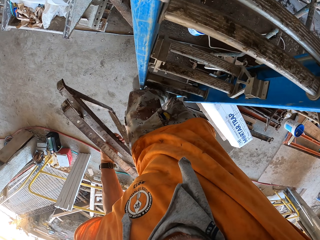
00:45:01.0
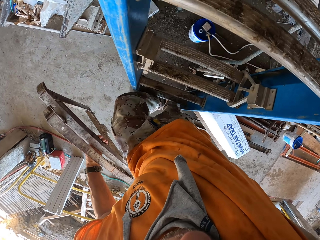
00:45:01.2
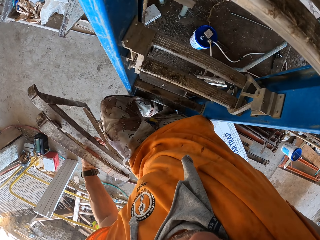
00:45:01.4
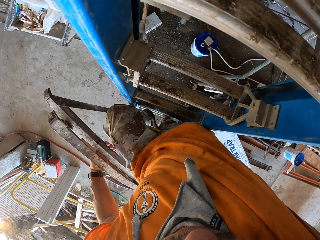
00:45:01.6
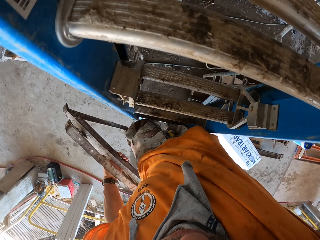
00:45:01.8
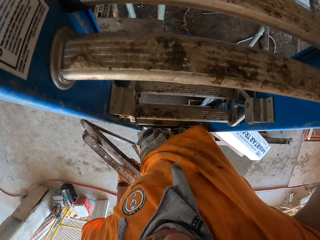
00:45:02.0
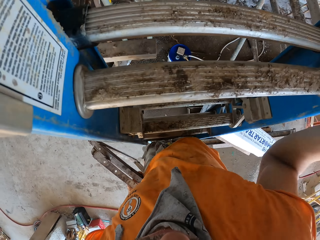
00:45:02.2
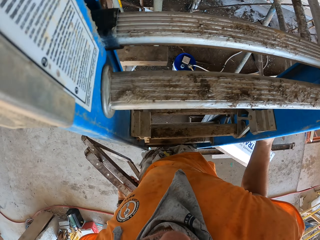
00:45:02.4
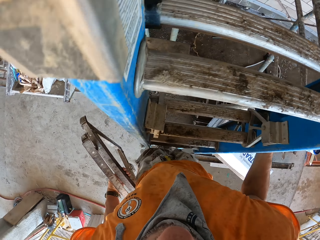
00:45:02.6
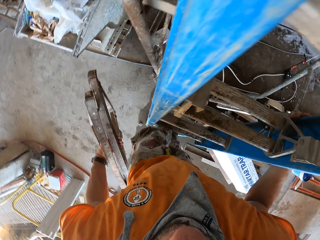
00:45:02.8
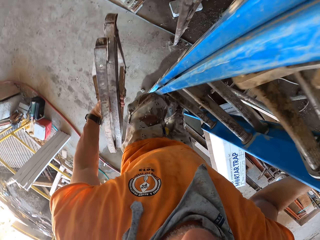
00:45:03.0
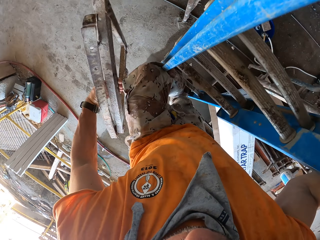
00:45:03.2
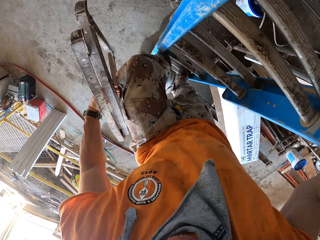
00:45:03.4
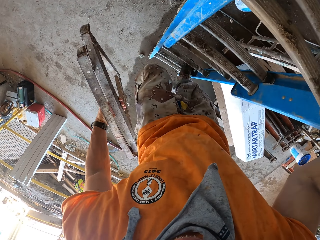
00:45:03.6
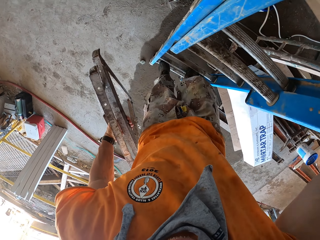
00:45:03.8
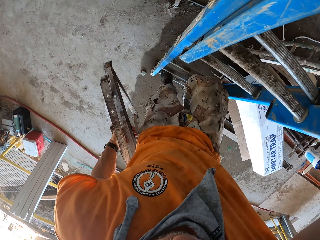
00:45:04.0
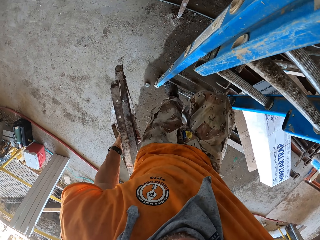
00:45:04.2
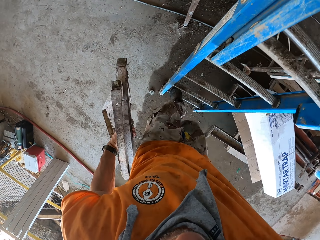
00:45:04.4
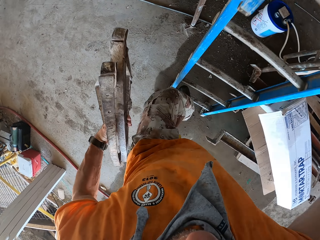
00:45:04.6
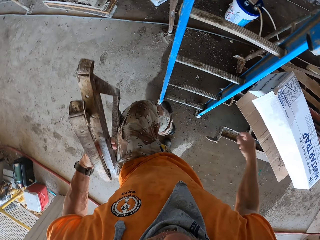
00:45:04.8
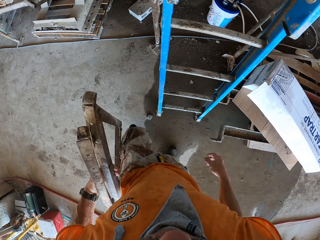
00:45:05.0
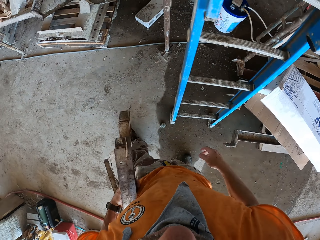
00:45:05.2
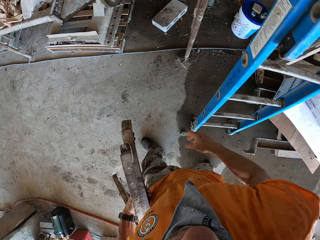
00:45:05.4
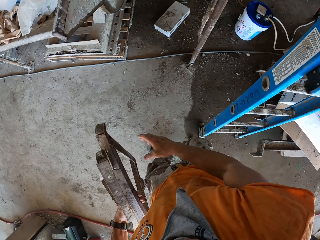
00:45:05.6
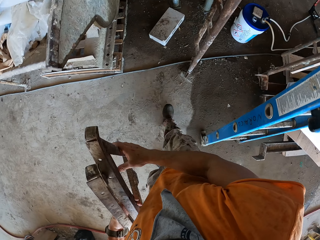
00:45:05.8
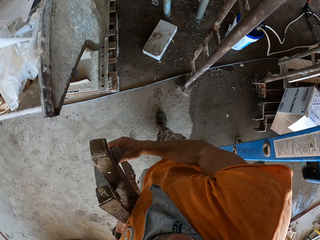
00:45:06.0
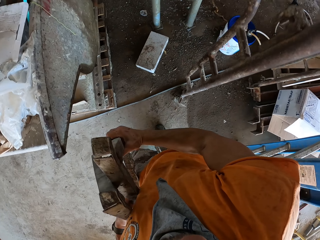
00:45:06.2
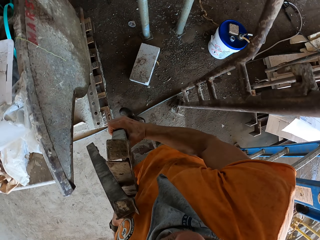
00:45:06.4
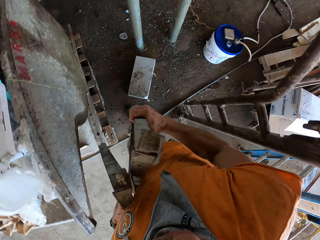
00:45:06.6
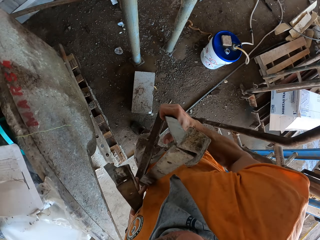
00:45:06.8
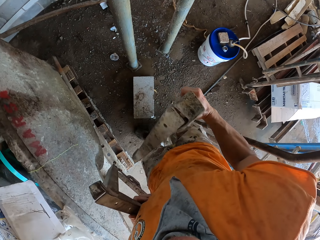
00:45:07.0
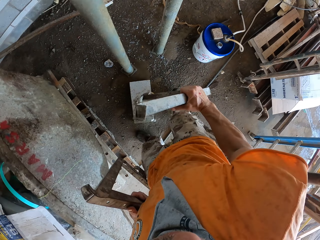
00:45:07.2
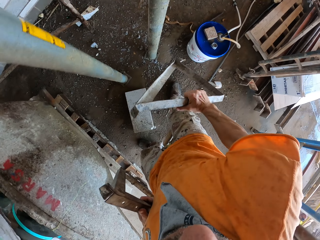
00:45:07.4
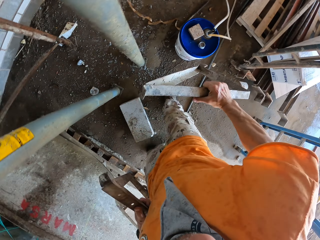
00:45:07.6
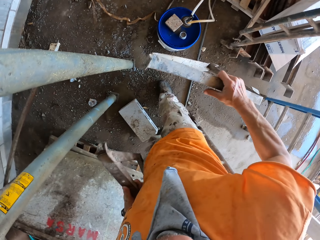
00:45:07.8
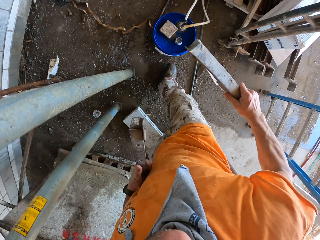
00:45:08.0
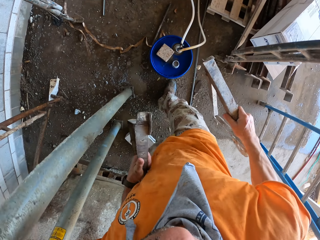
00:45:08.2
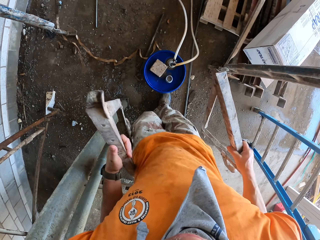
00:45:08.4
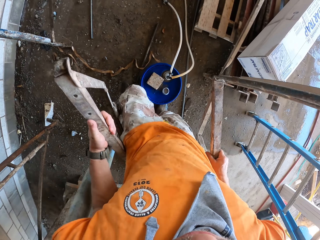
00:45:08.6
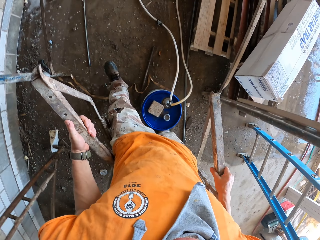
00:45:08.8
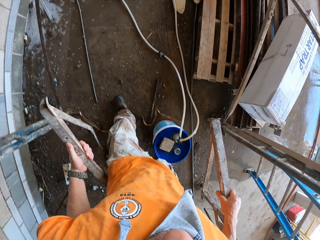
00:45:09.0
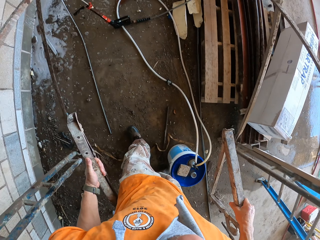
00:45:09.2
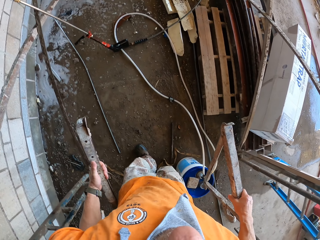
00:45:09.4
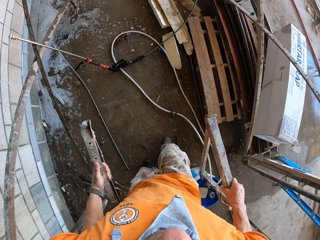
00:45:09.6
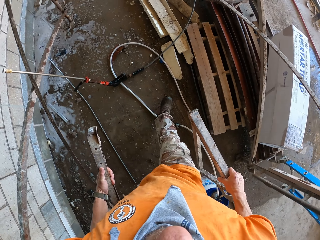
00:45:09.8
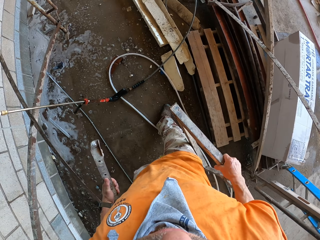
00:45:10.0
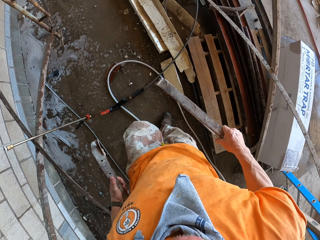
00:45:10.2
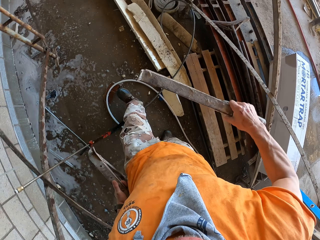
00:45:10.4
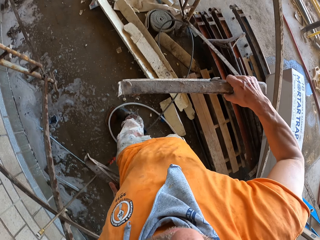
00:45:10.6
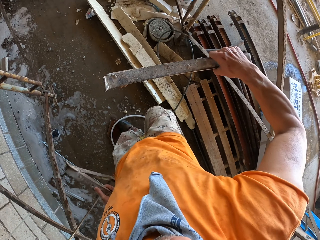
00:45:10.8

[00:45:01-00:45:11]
The camera wearer holds metal stands. They walk around.

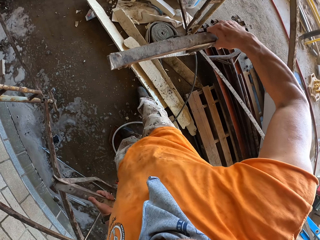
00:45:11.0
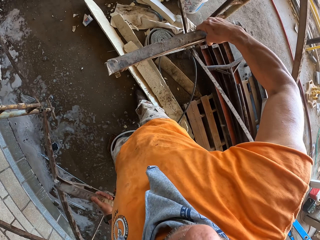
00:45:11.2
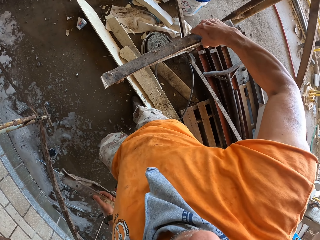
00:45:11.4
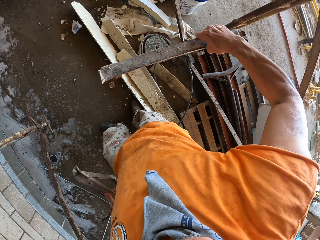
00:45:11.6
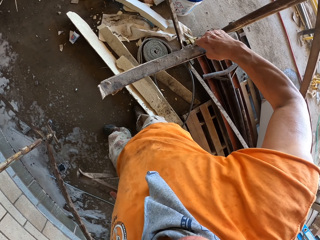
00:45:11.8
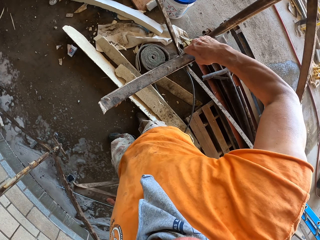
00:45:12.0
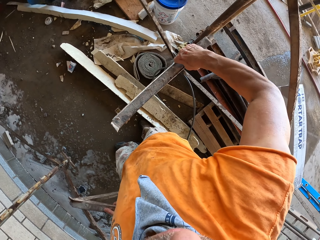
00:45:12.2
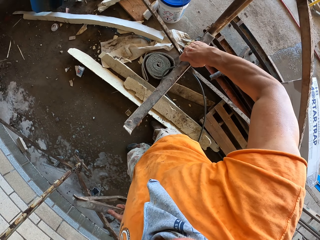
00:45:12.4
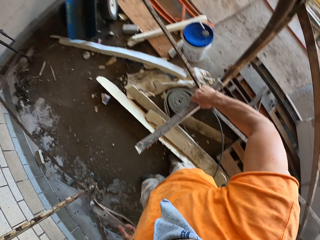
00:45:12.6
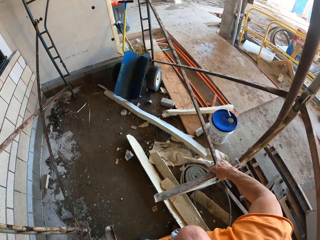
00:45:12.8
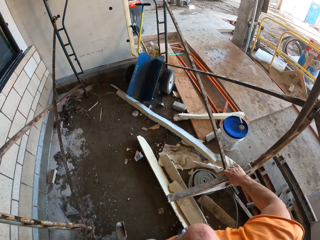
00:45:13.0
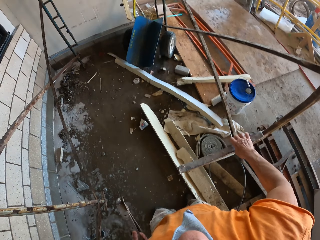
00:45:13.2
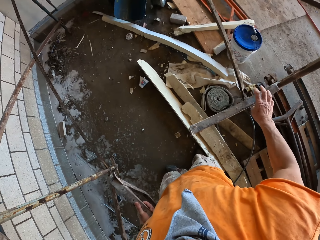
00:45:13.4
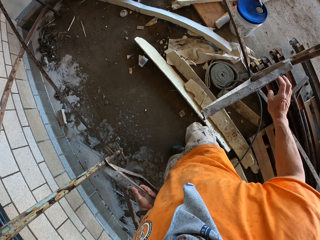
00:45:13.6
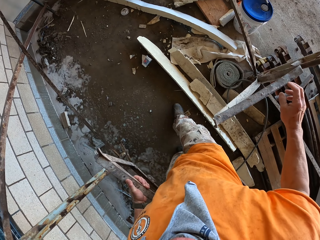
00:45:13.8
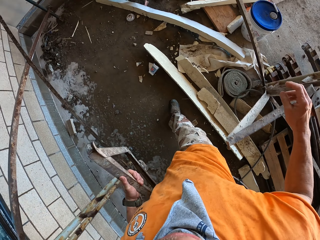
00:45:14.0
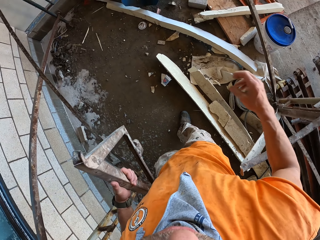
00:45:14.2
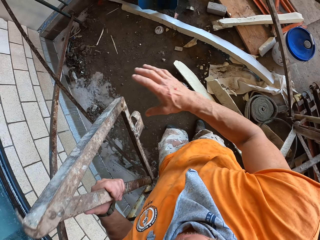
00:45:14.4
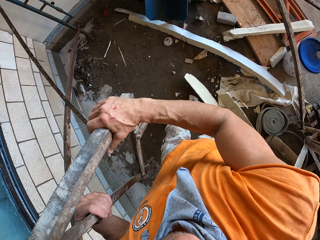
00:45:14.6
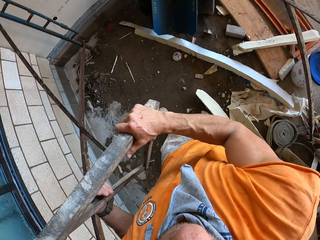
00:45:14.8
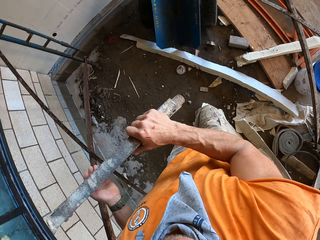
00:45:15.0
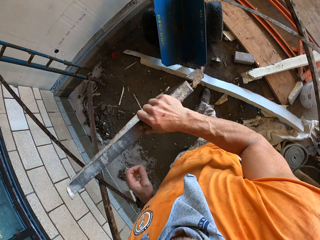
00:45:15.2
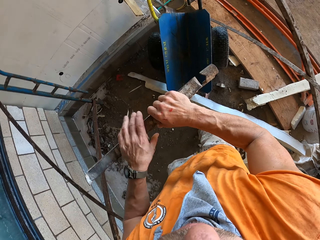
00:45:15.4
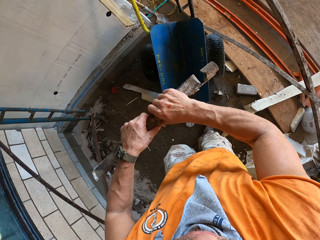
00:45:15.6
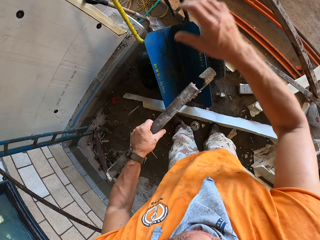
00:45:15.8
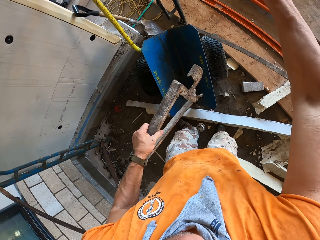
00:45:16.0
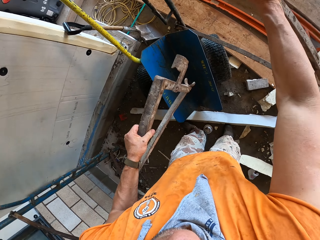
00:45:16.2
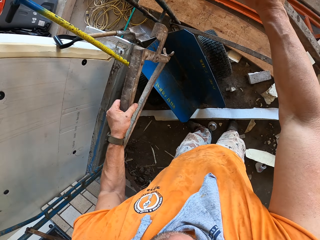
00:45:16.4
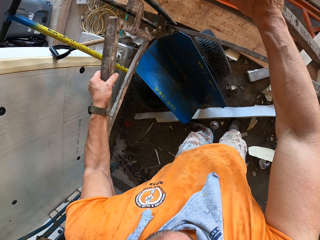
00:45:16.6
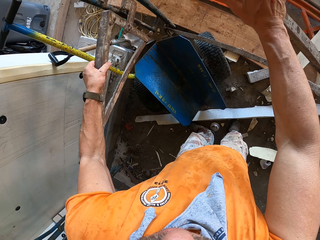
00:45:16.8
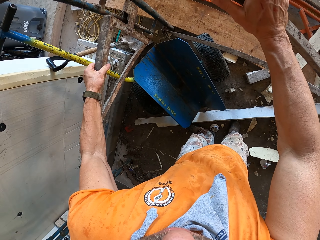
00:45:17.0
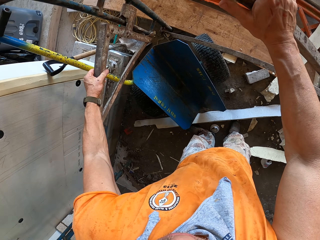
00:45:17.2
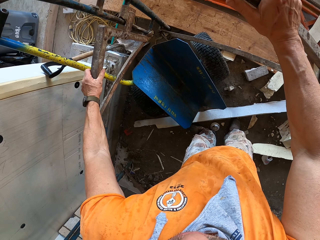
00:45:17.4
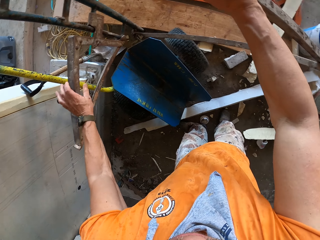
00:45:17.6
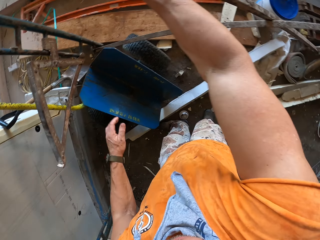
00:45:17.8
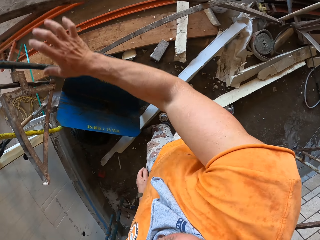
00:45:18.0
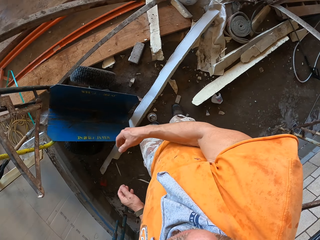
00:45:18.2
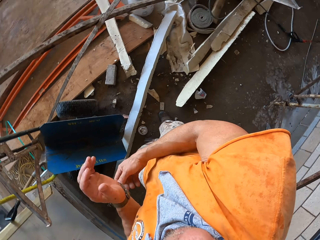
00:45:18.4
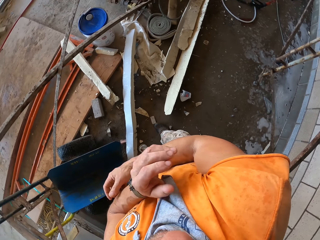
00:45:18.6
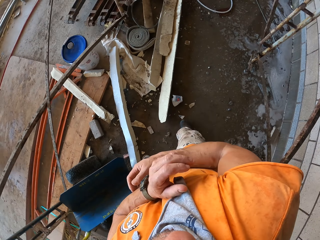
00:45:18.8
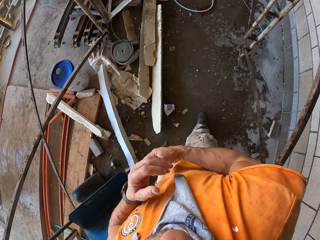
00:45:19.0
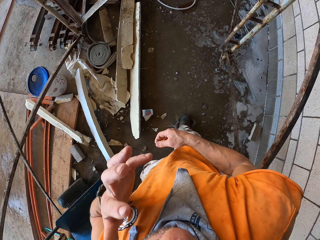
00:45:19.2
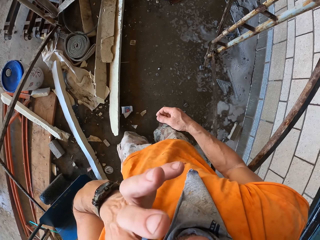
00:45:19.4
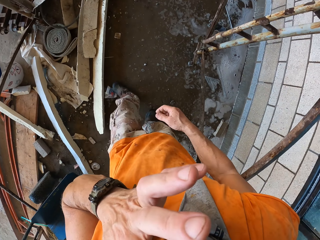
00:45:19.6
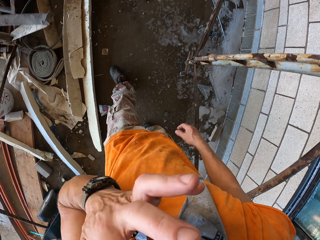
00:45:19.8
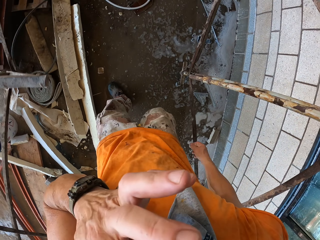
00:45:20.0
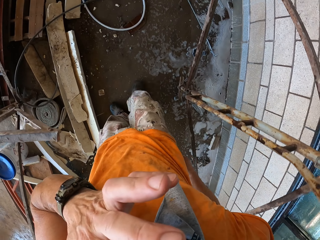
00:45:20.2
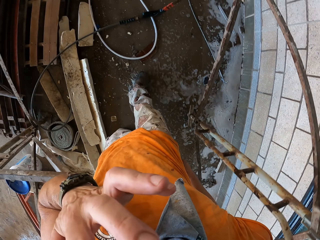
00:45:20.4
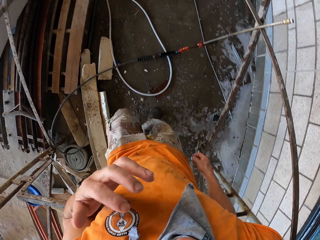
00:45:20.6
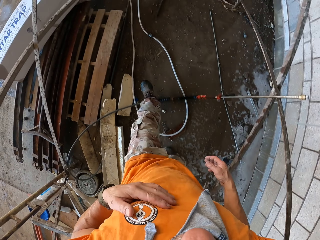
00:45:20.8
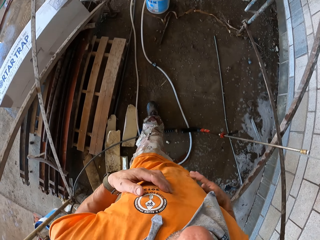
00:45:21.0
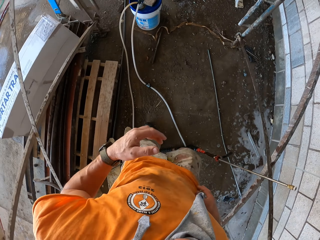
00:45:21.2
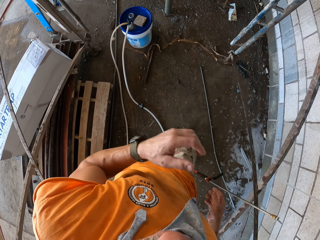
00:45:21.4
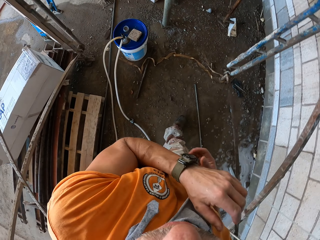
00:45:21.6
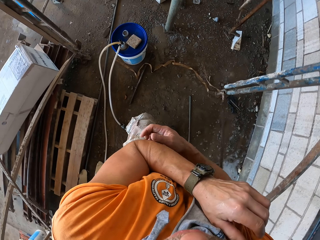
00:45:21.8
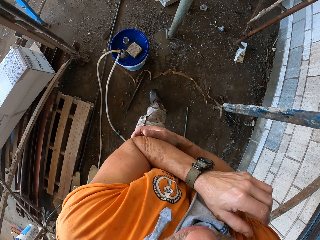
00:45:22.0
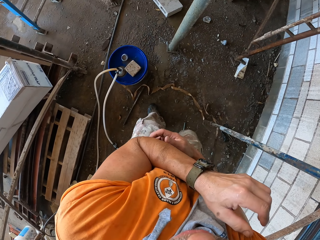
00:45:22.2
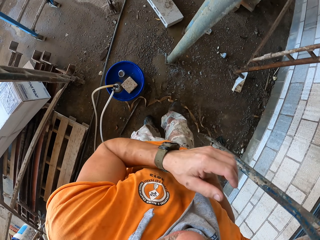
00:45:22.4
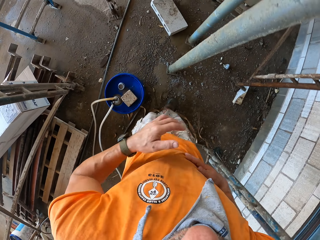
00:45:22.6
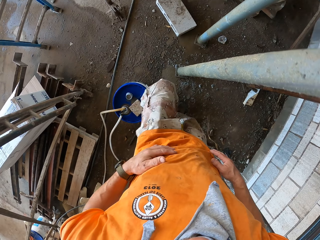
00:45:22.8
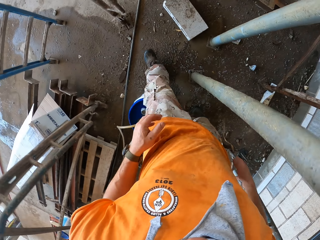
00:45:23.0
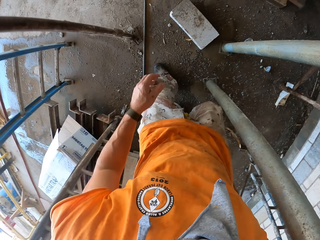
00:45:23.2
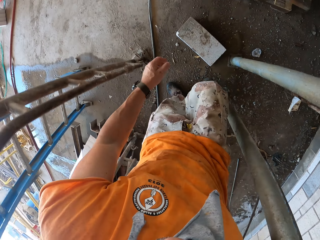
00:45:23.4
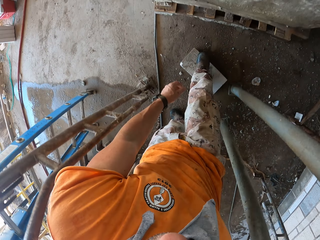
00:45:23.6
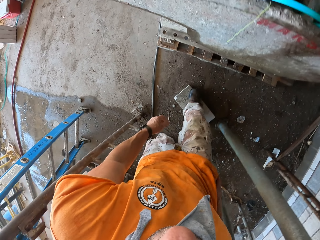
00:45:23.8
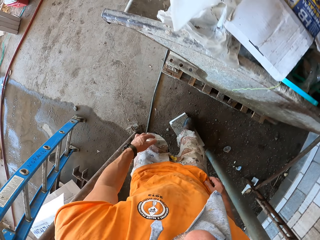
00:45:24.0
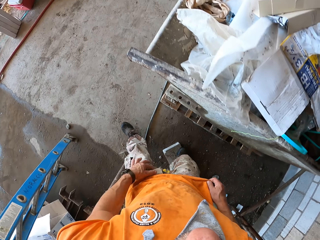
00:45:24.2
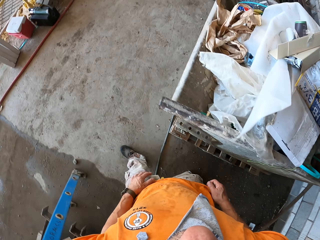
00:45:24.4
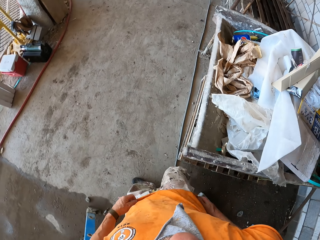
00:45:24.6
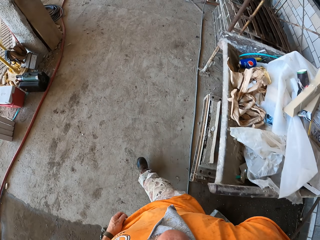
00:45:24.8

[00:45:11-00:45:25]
The camera wearer hangs the metal. He fixes a metal stand on a bar. He walks around. He hooks the shelf bracket. He fixes a metal clip on the stand. He turns around the area. He walks around the area. He touches his nose. He wipes his hand on his clothes. He walks around the area.
